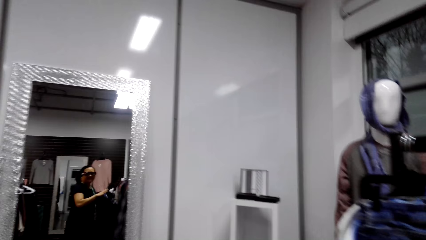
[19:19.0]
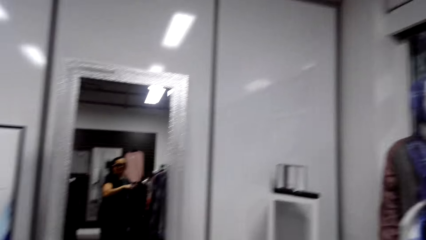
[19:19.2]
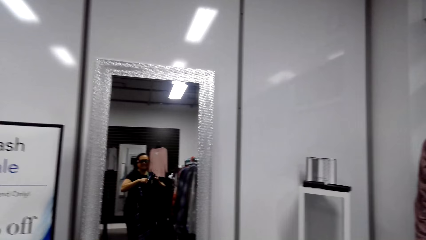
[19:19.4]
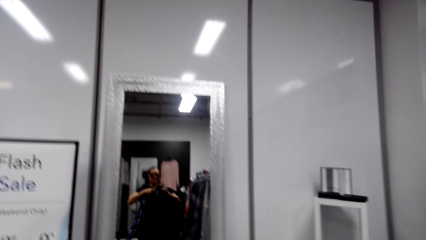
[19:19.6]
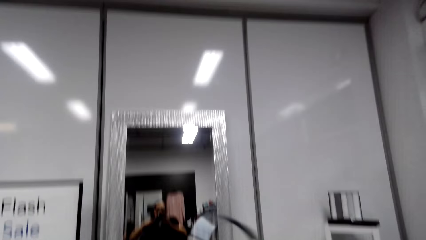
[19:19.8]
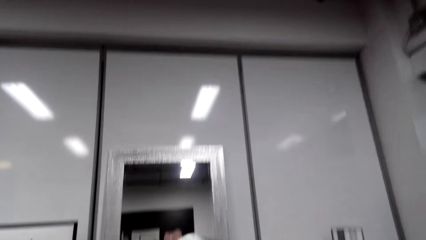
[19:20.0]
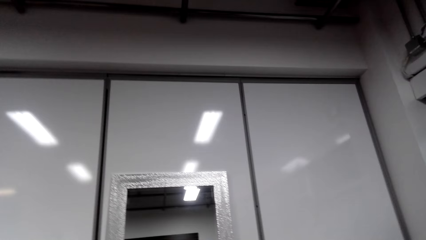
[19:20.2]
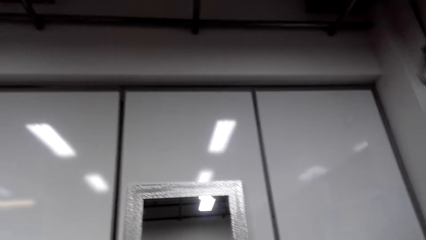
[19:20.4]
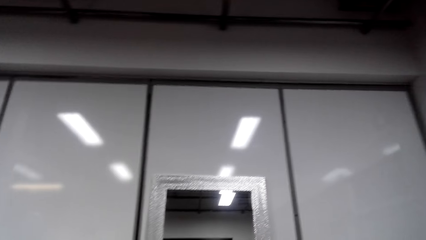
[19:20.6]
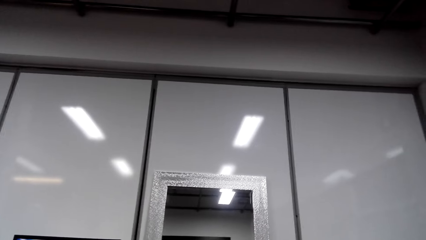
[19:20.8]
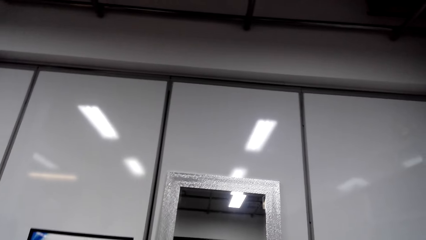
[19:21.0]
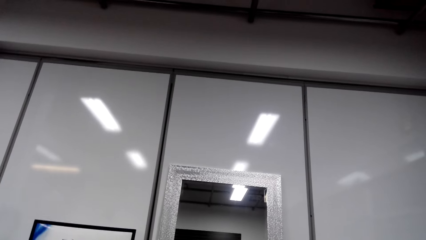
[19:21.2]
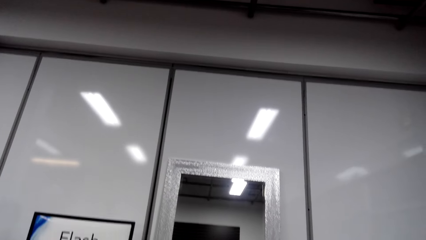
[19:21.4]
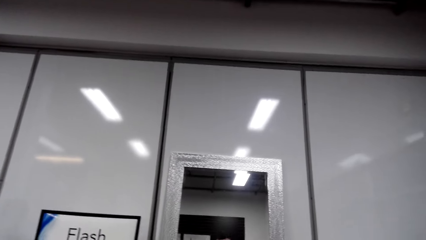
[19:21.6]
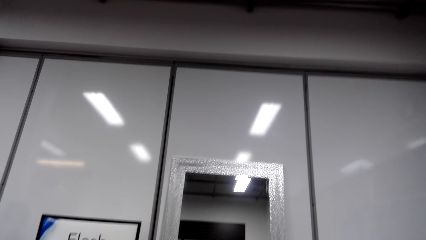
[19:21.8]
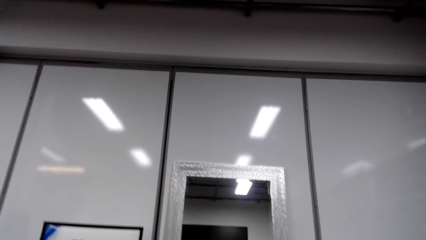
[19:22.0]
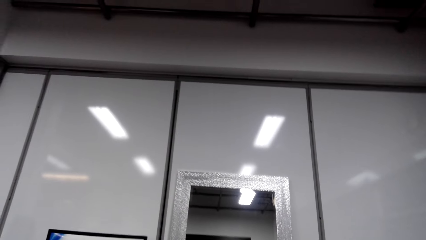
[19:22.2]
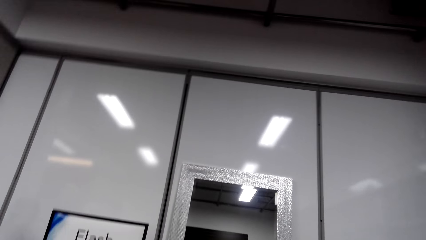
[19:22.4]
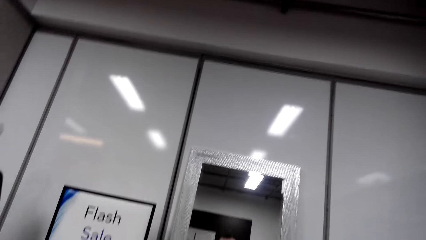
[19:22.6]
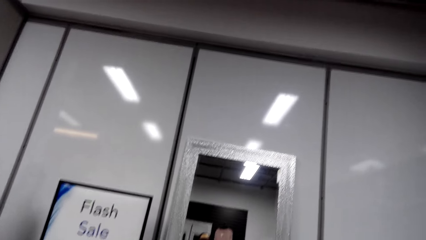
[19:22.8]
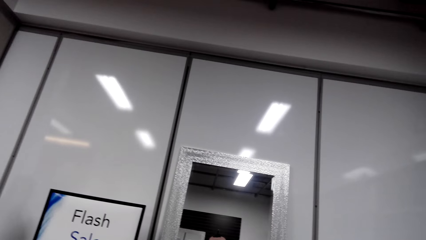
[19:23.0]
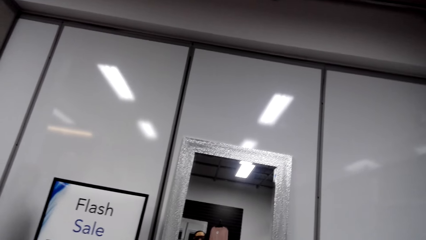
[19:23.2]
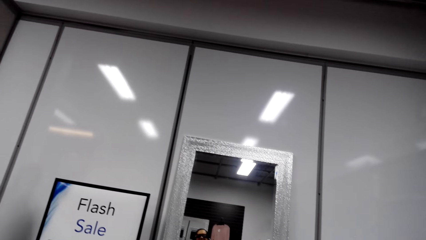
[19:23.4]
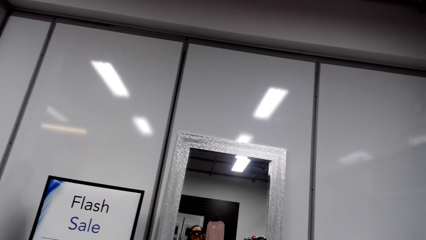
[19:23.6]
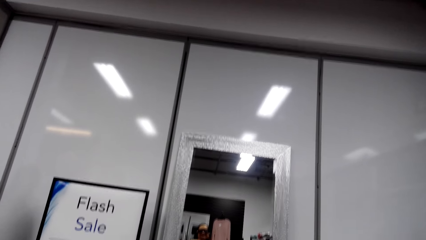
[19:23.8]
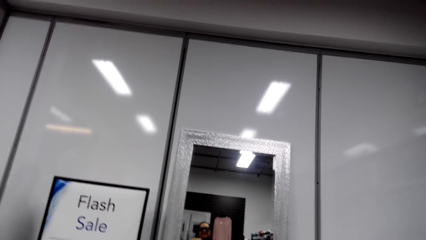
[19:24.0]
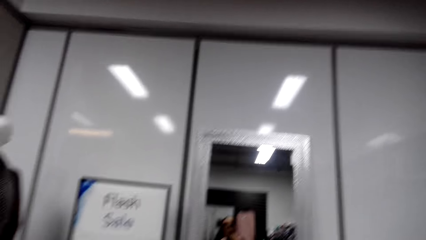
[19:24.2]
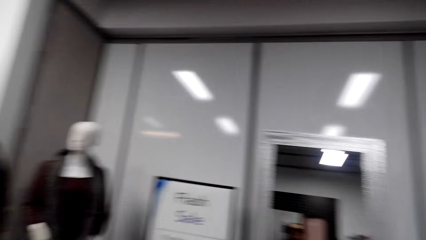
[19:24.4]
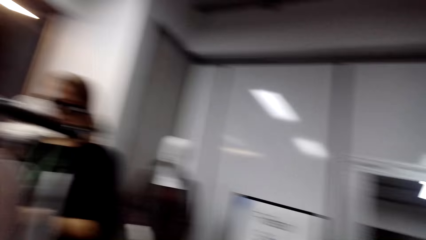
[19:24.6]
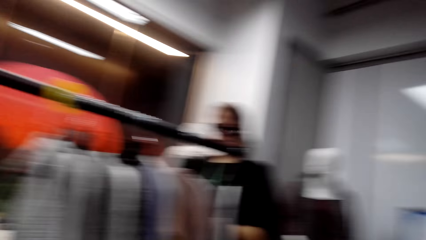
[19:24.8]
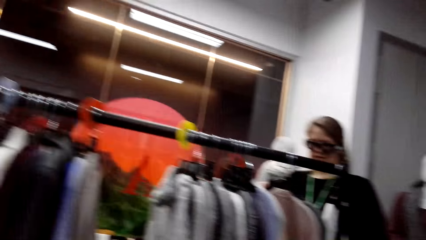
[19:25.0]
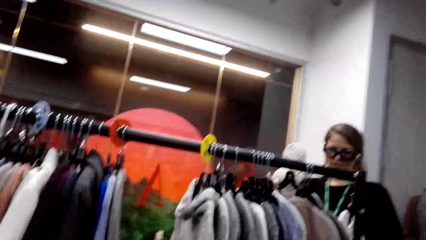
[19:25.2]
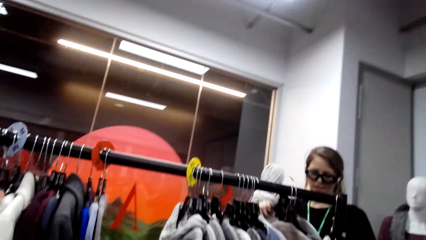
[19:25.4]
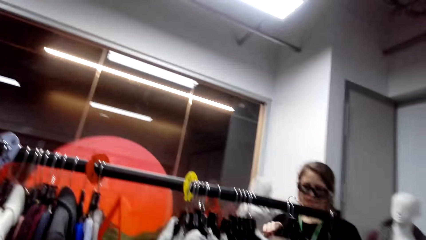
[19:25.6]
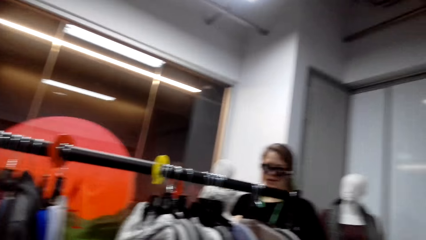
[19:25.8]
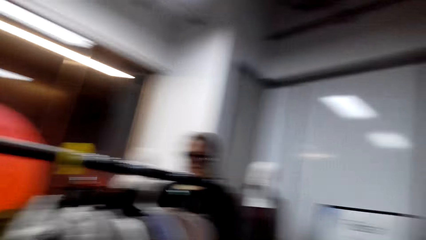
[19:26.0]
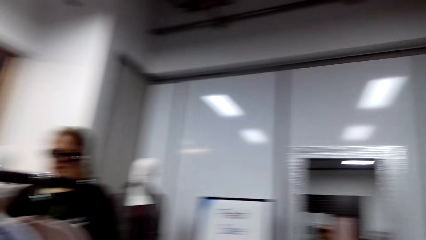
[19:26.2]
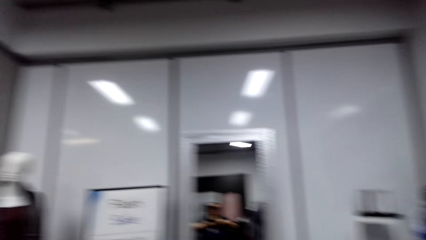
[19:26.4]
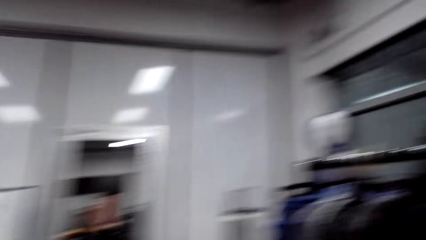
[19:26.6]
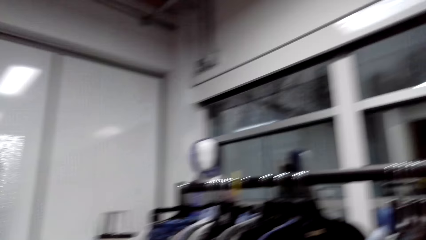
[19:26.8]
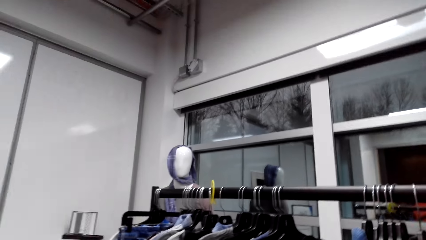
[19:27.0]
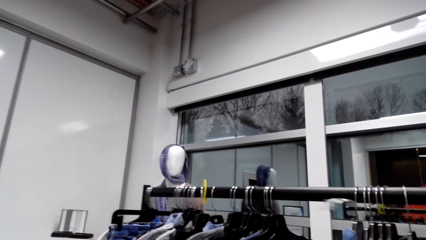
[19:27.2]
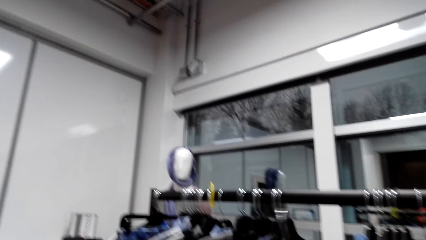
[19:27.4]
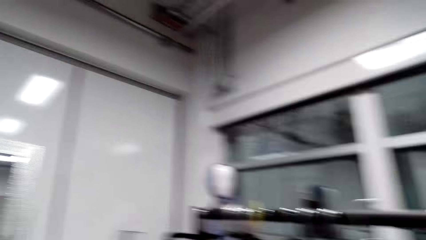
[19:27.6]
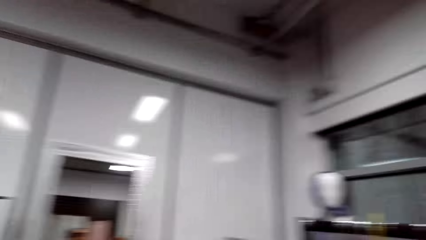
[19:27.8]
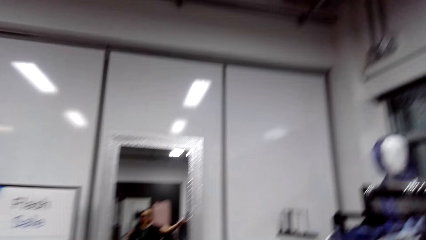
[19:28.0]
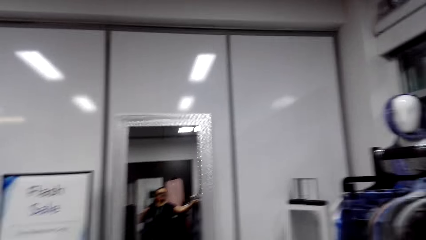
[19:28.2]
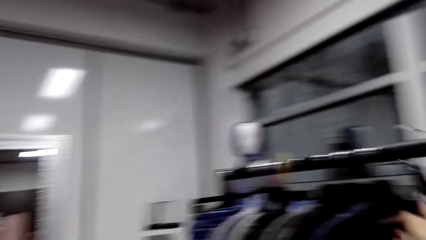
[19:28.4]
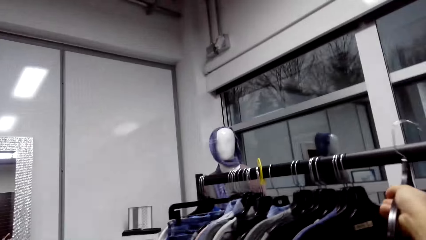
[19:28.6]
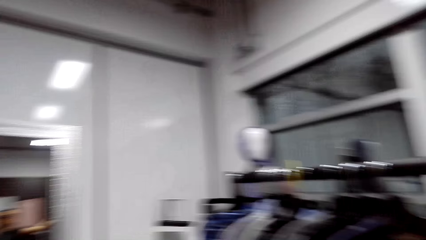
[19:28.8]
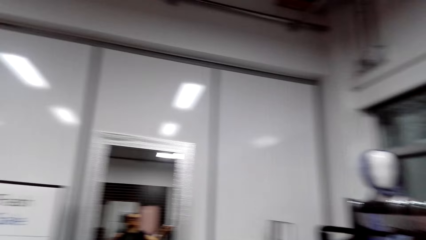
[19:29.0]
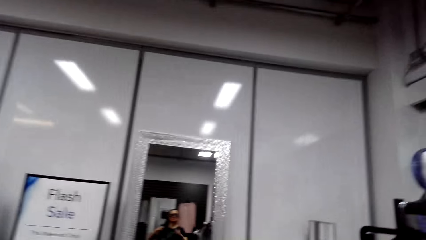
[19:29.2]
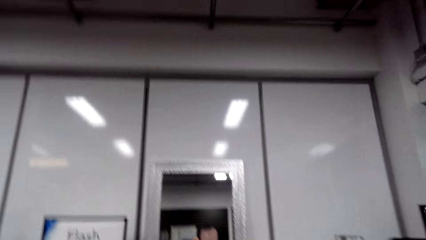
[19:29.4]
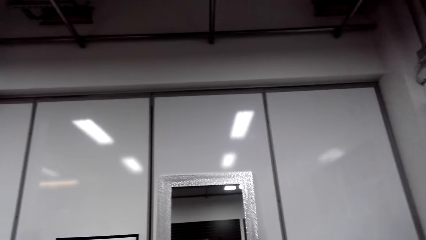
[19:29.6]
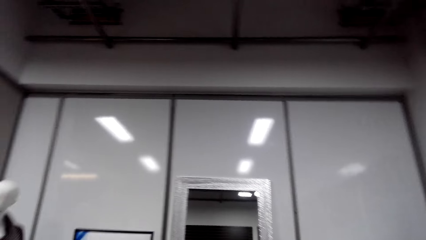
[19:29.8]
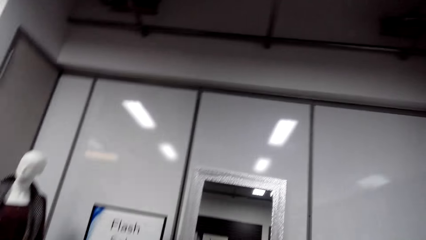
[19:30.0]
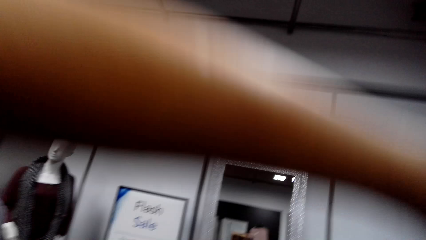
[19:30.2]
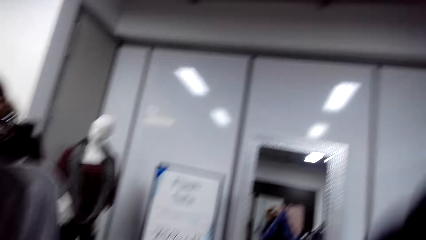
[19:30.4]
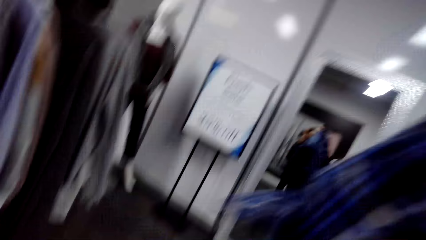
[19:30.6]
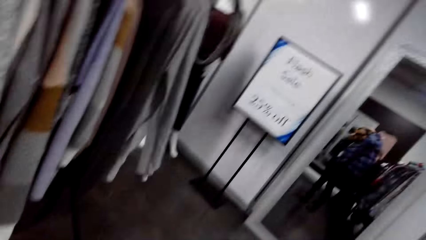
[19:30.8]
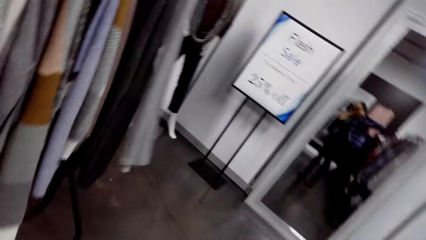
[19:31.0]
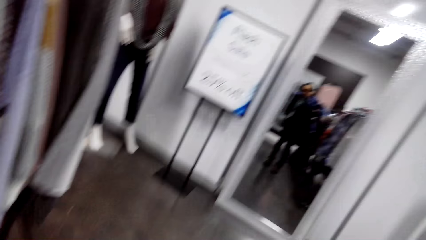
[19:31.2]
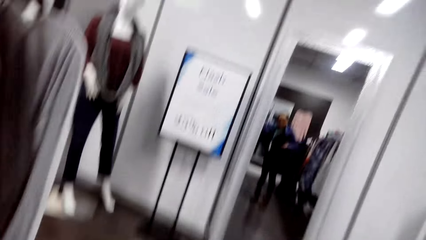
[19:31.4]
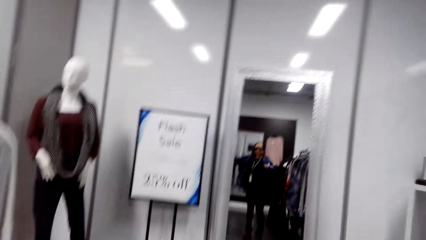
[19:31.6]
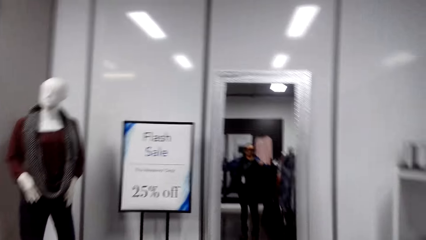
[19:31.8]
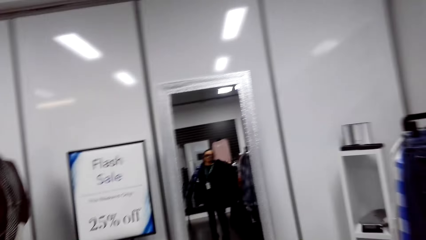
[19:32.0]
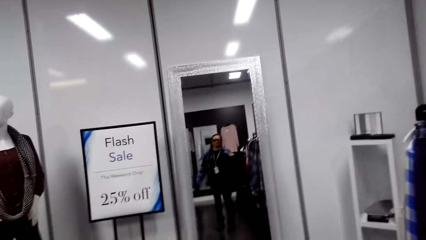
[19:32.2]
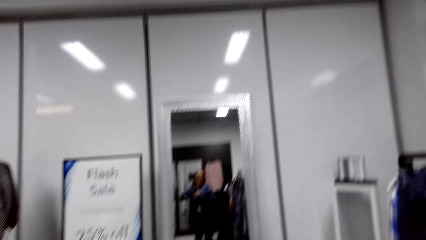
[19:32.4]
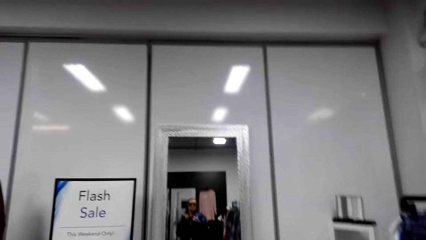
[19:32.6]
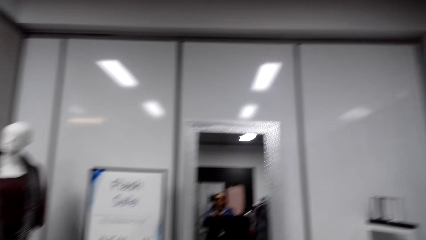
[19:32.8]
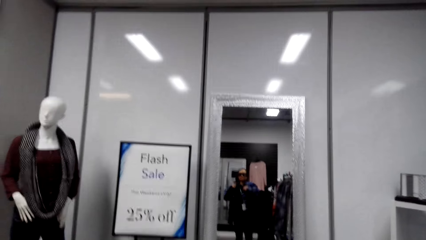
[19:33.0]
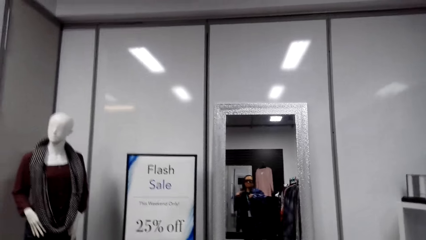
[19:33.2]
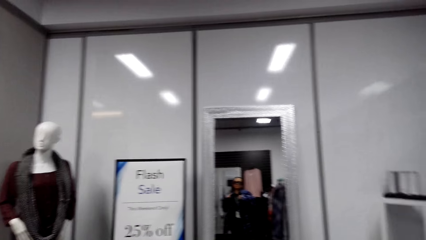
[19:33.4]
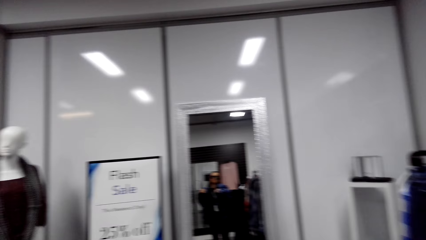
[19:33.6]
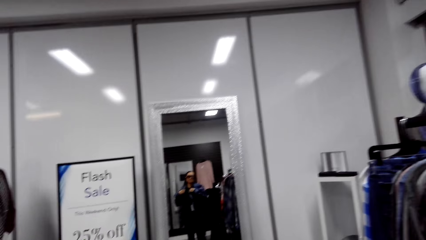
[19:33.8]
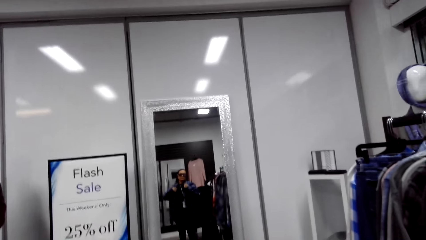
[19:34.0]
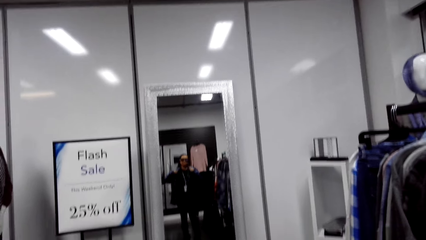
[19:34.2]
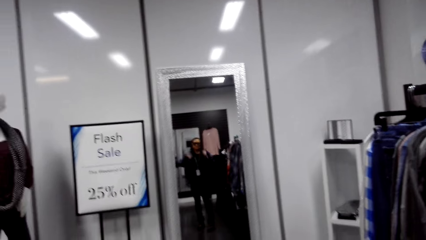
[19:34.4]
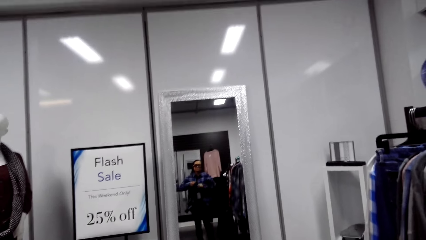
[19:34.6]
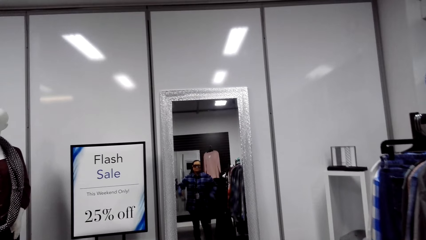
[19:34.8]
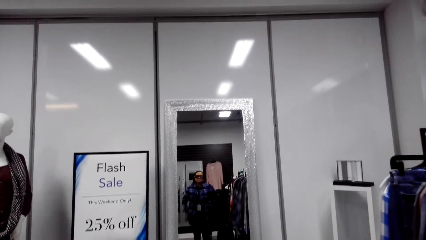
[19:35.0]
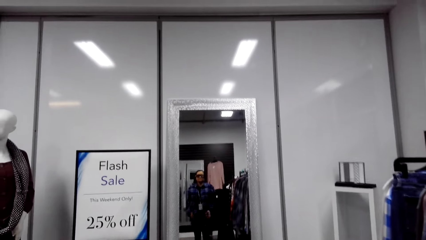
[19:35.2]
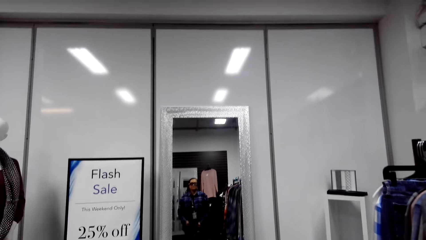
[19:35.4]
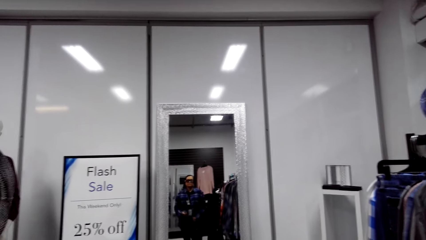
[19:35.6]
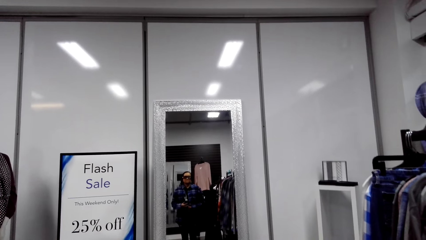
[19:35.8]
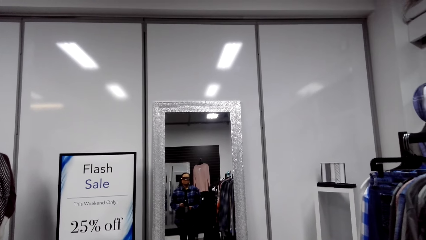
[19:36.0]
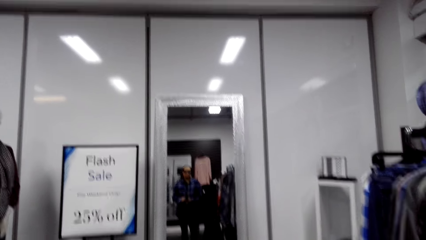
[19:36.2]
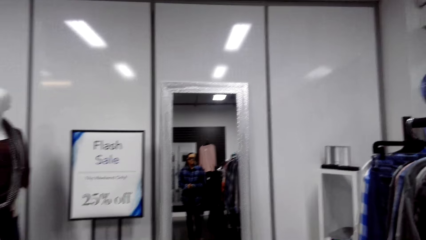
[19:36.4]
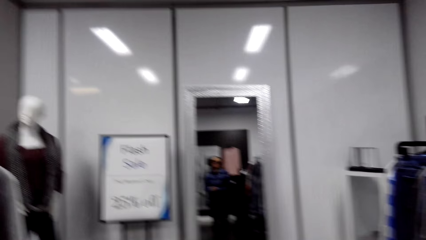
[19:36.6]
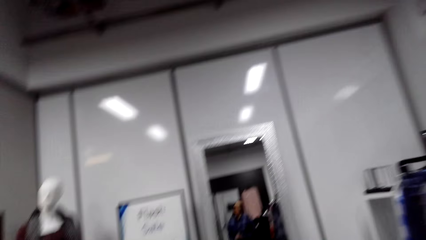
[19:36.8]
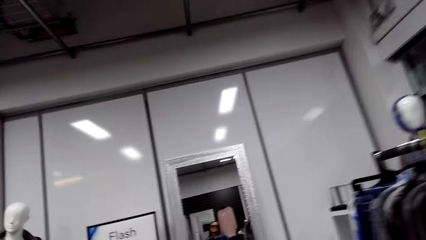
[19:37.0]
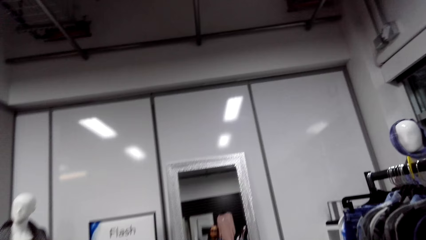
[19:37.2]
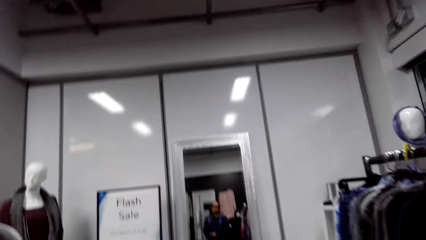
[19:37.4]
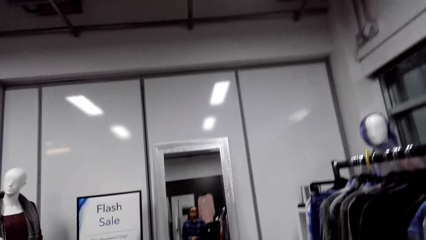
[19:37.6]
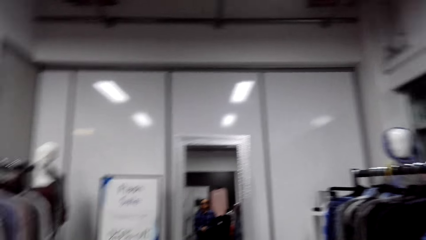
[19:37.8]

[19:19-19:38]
A man talks. The camera wearer talks. They look around. They remove the cloth hanger from the clothes hanger stand. They return the cloth hanger to the clothes hanger stand. They wear the shirt.
